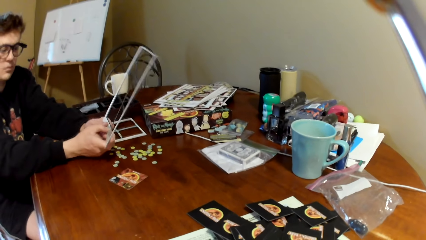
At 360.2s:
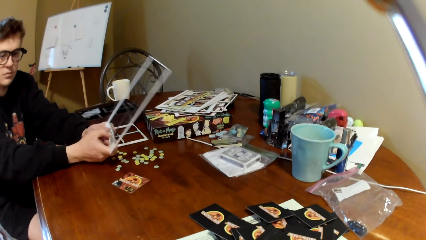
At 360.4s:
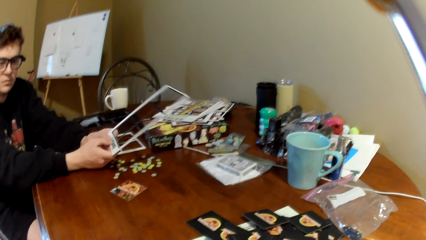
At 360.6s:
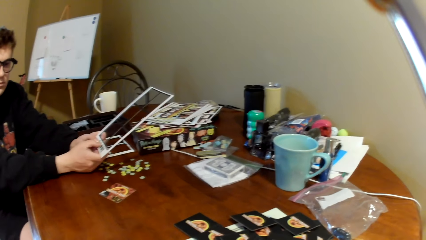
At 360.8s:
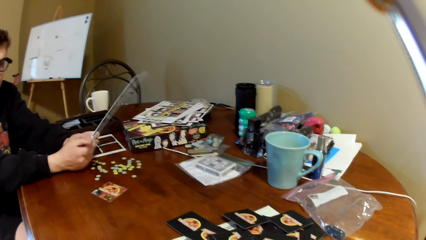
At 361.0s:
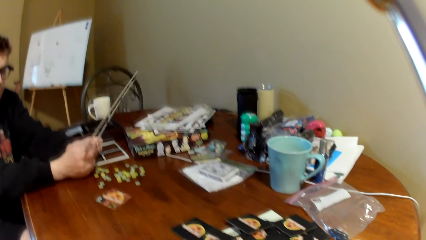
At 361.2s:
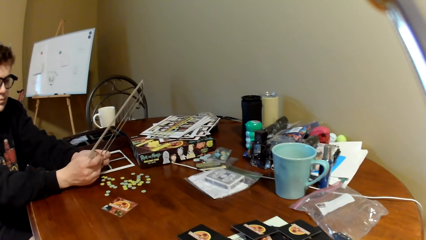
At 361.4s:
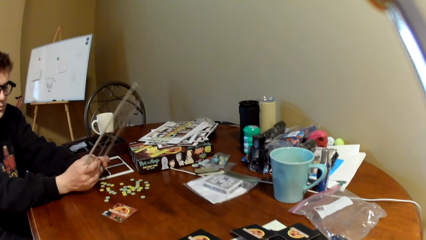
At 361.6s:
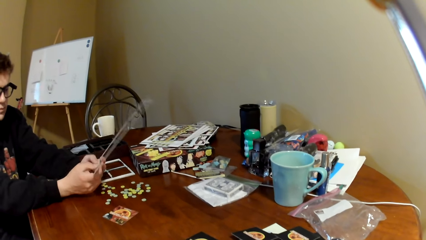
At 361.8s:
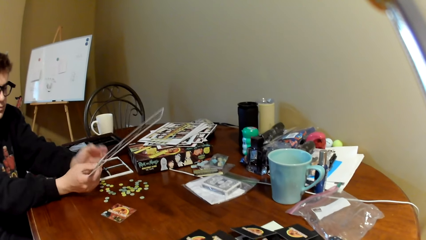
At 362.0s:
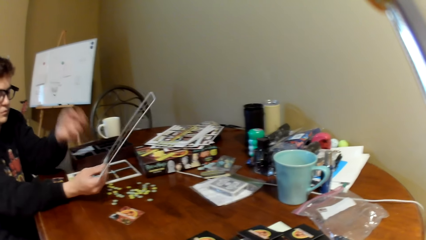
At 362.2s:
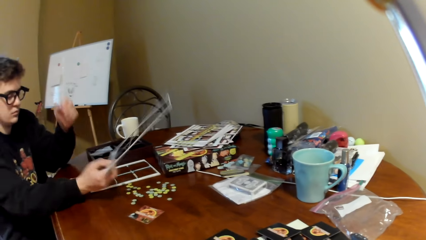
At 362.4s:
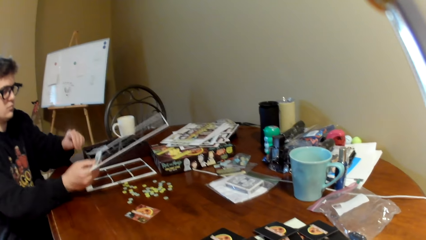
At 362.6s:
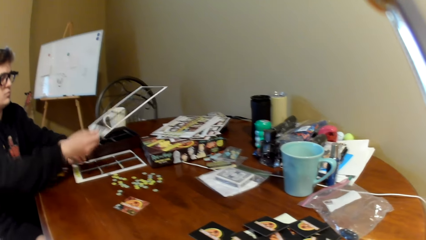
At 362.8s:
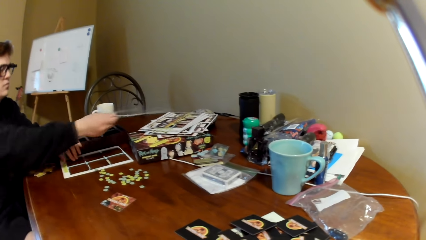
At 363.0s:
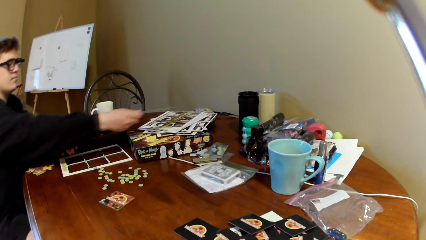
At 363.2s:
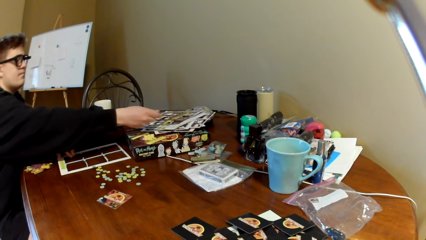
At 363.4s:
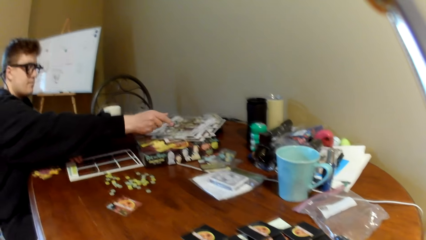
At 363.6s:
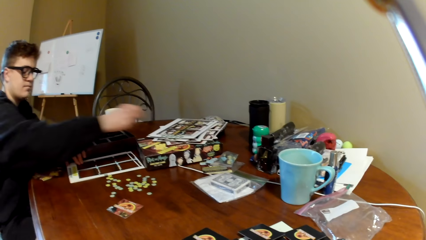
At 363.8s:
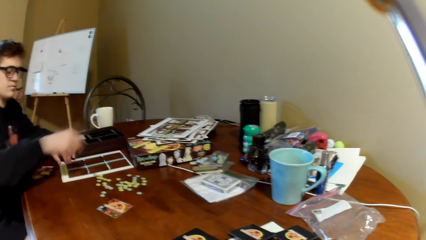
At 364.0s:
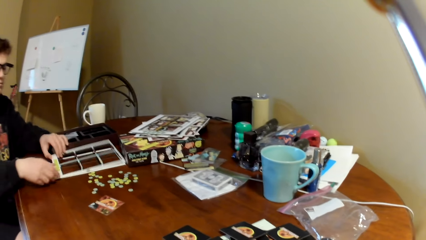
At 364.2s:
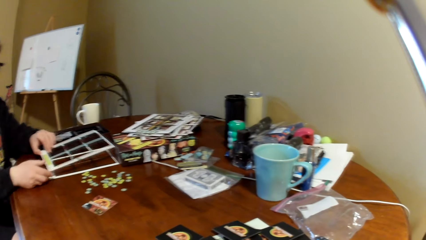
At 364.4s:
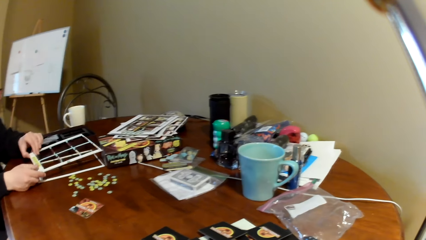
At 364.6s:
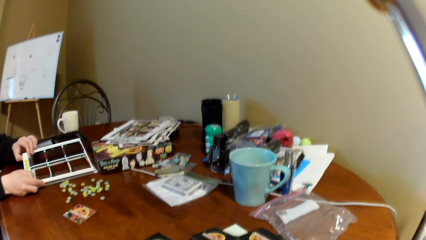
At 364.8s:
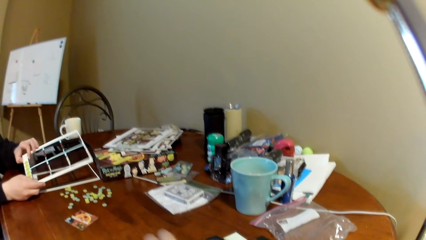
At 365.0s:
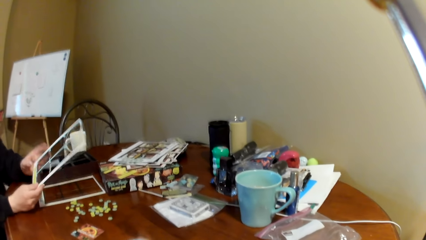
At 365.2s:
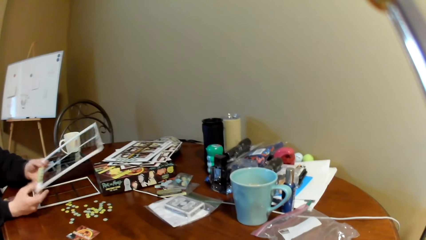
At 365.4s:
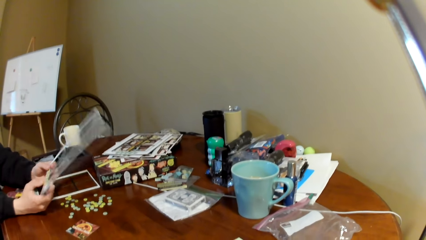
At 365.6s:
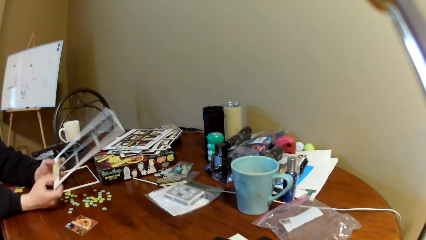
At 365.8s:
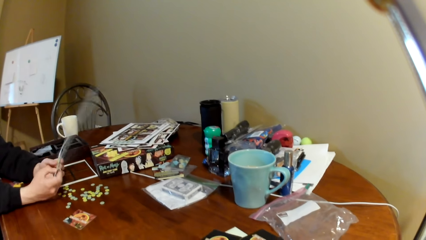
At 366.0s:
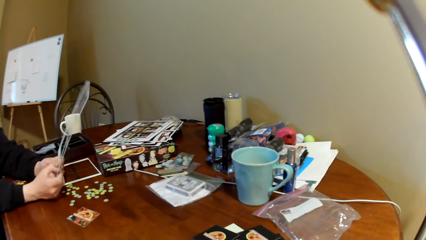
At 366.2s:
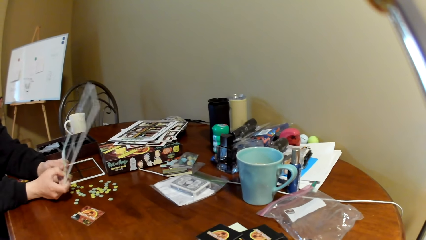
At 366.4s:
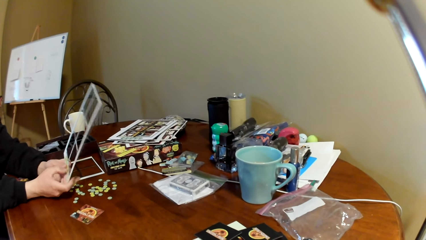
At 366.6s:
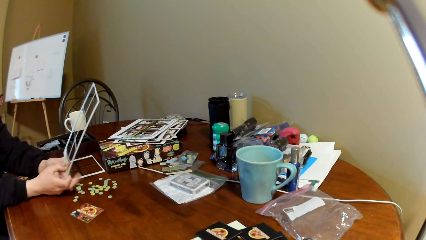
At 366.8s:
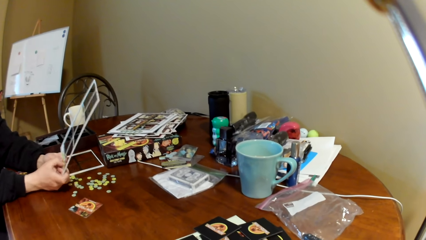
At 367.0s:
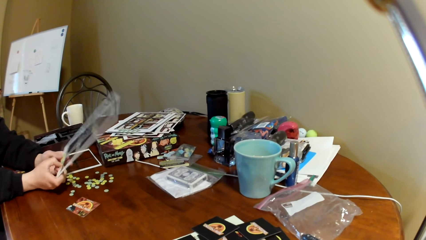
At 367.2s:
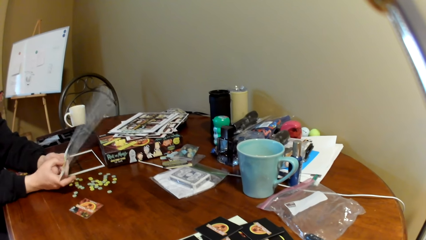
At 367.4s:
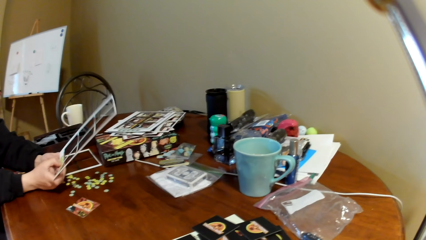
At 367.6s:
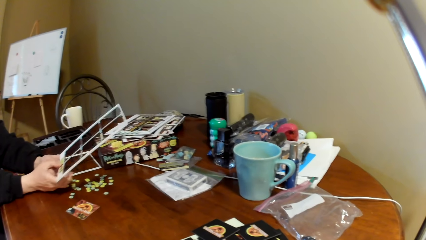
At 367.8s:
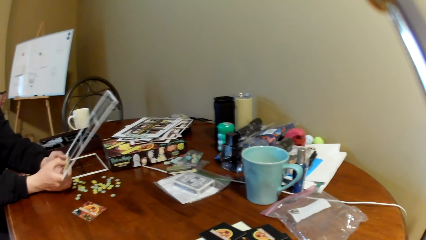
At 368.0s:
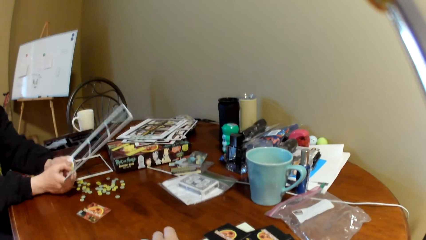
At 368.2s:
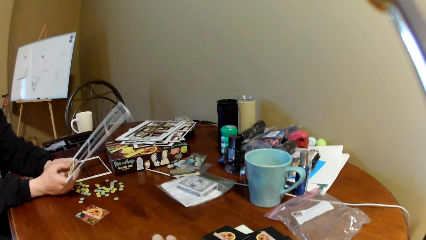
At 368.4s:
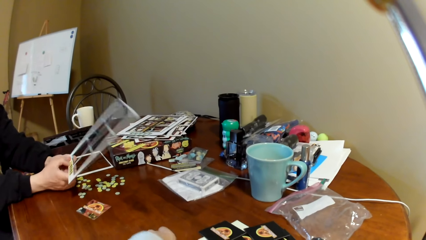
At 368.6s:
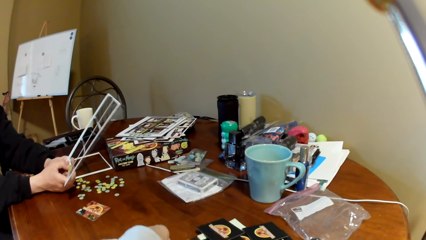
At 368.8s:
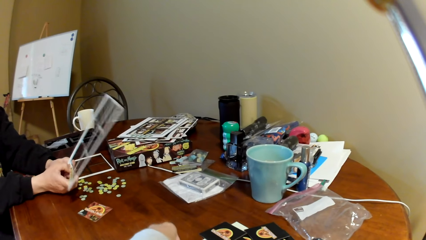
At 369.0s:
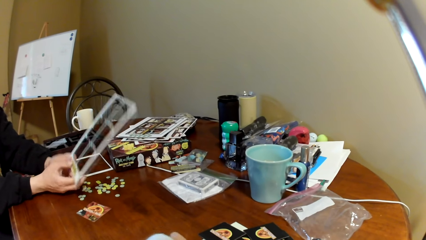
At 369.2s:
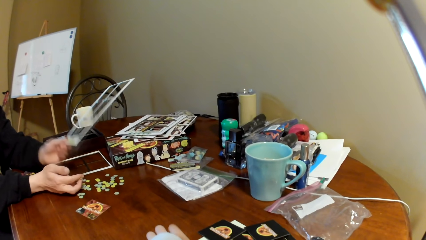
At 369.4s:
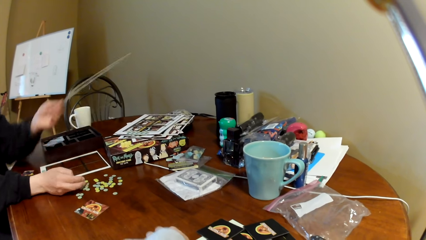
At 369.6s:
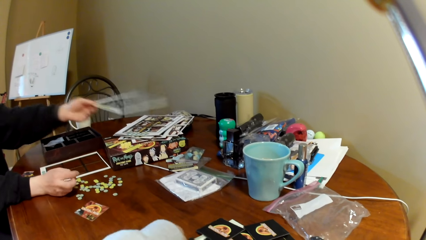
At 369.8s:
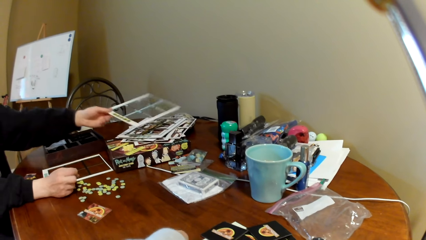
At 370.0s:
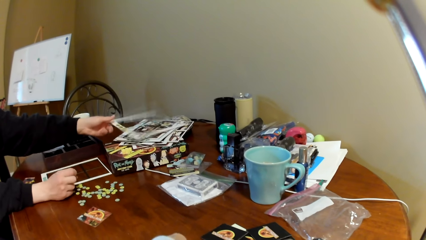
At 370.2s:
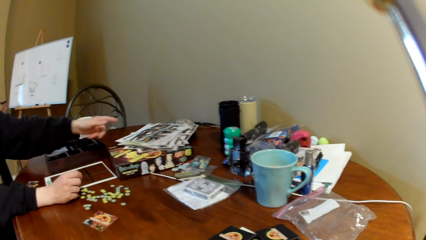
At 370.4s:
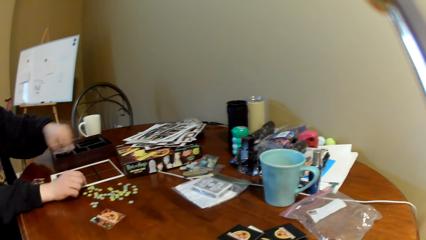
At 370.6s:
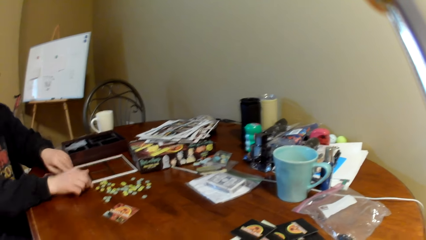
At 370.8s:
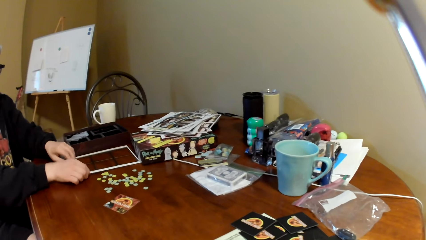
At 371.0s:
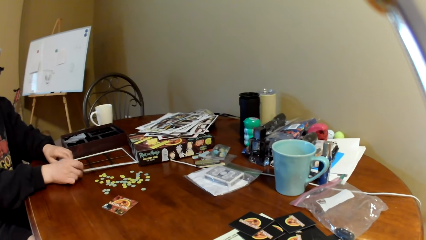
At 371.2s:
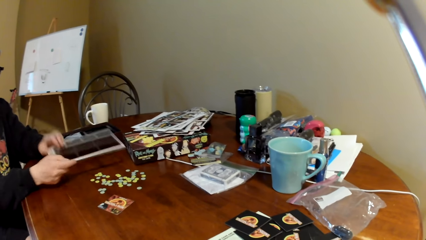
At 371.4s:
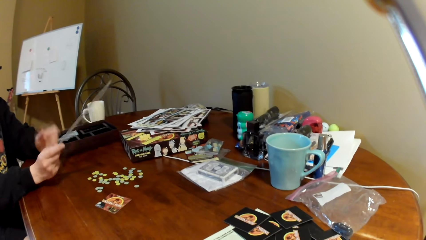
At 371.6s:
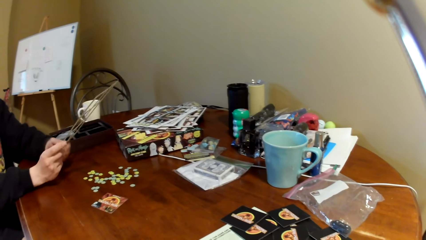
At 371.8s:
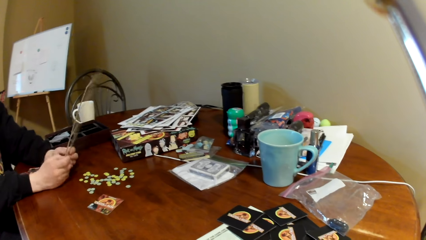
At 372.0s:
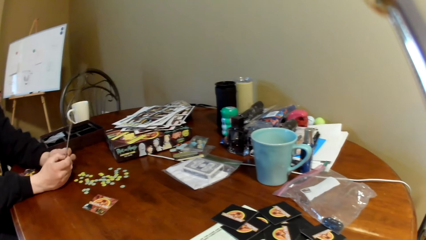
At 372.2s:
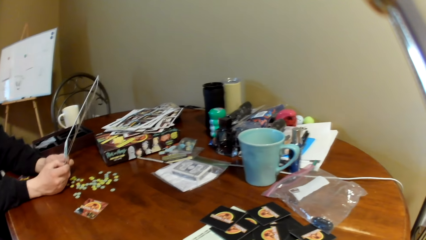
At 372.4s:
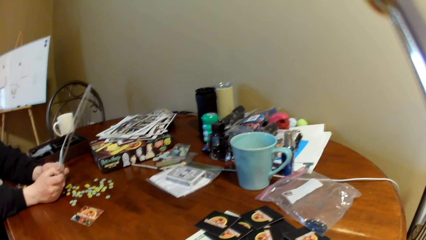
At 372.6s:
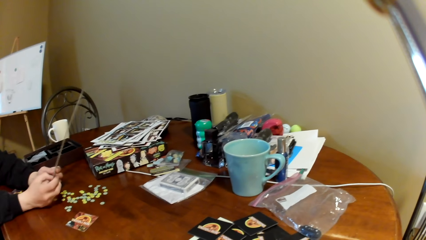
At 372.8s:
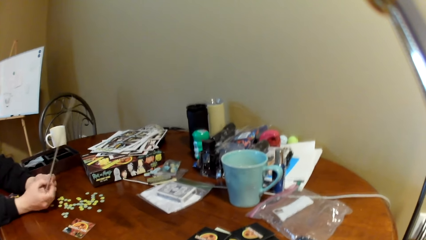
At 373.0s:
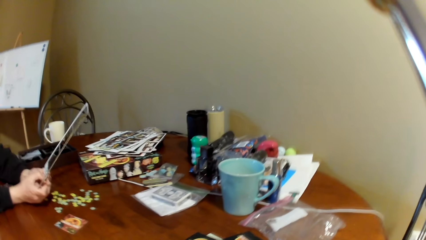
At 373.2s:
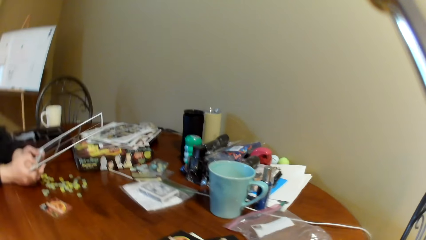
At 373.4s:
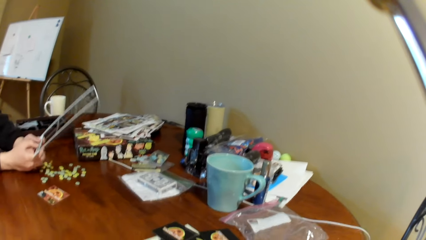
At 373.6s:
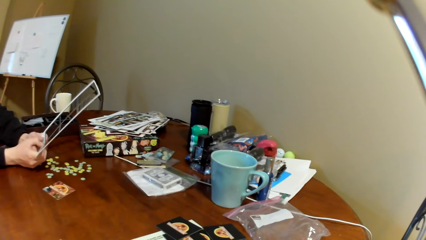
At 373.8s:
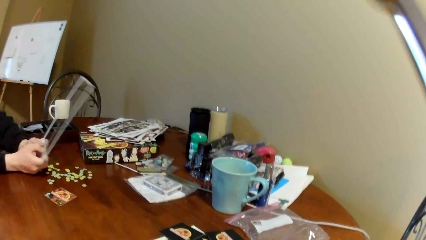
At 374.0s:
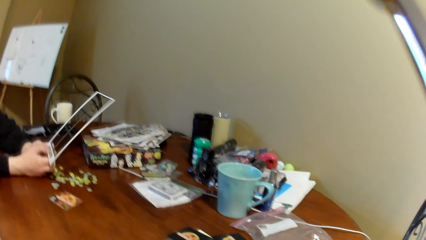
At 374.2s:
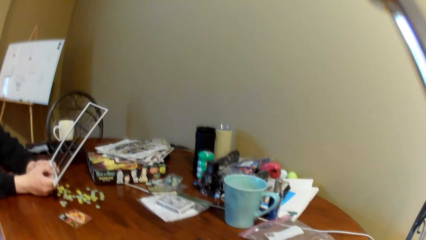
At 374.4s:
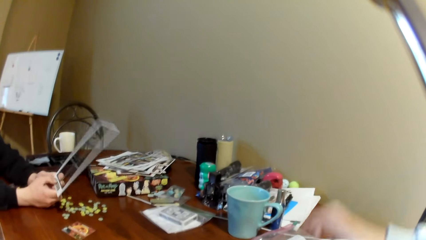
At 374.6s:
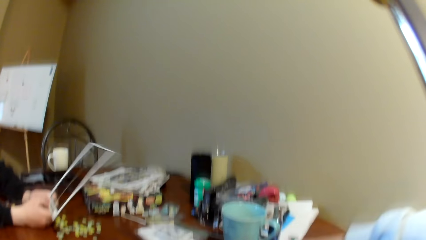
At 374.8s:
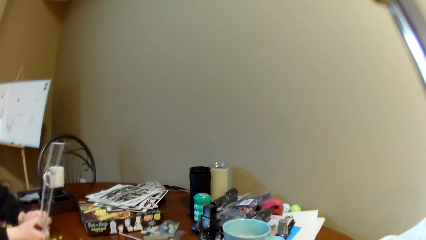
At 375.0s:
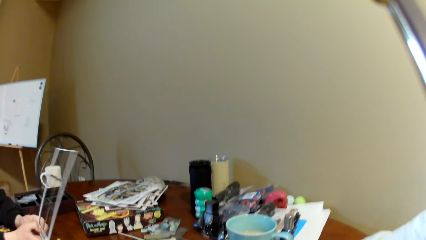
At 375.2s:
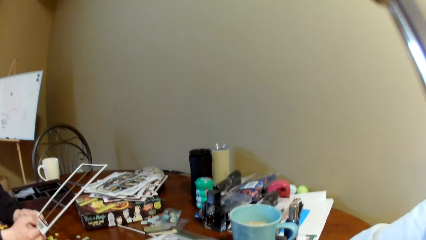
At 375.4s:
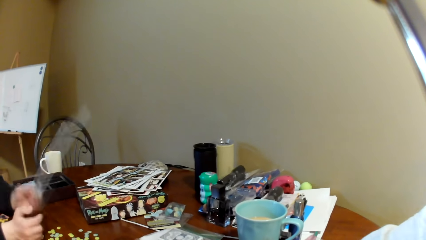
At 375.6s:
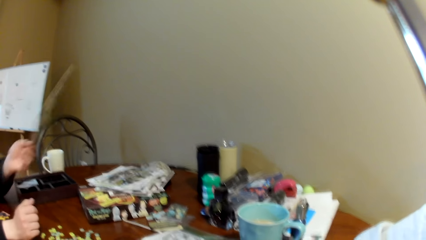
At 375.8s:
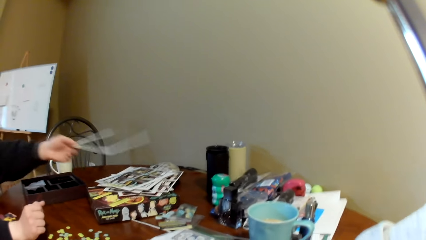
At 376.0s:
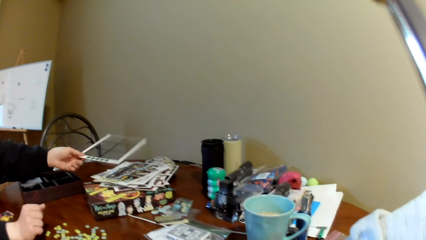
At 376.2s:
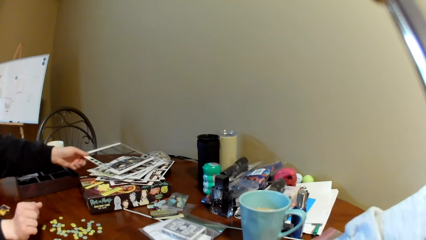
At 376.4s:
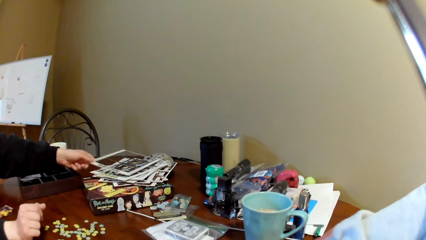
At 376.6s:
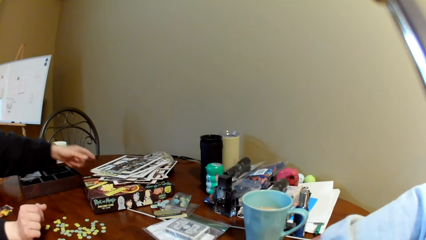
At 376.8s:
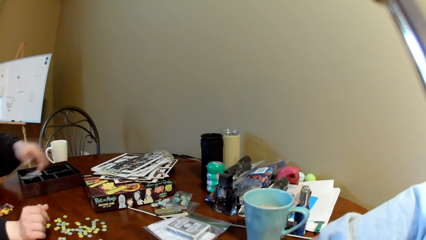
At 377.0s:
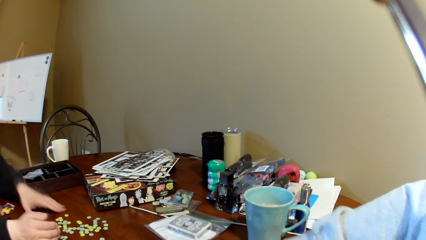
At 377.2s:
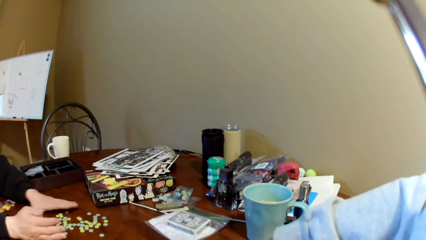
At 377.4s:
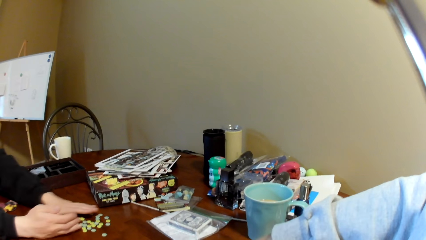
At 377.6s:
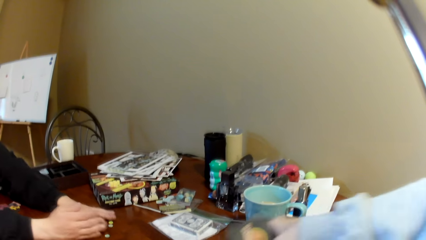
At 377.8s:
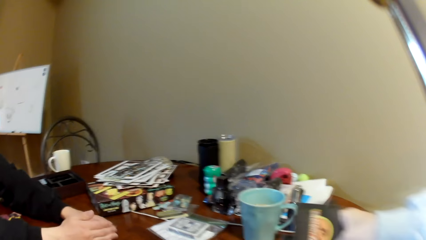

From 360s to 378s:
The camera wearer touches the playing card. A man removes the poker chips from the board, places the board on a box and moves the right hand. The man picks up the card holder. The camera wearer lifts the board. The man removes the poker chips from the board. The camera wearer touches the playing card. The man places the board on the box. The camera wearer lifts the board. The man picks up the card holder and removes the poker chips from the board. The camera wearer moves his hand. The man places the board on the box. The camera wearer touches the playing cards.
